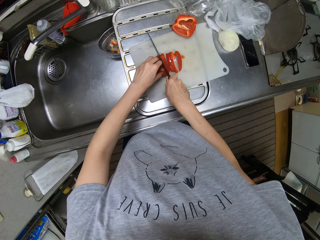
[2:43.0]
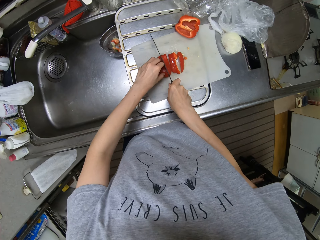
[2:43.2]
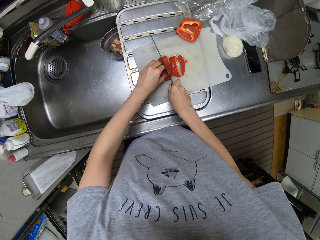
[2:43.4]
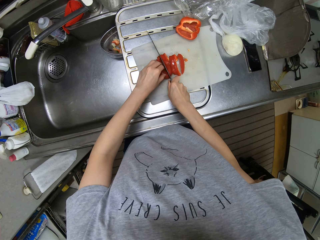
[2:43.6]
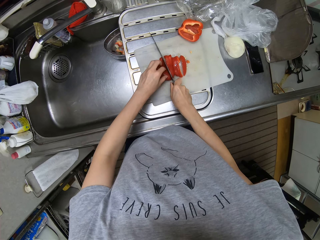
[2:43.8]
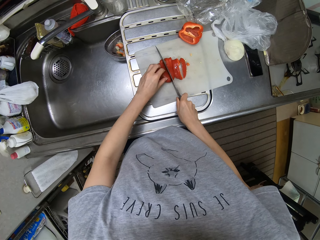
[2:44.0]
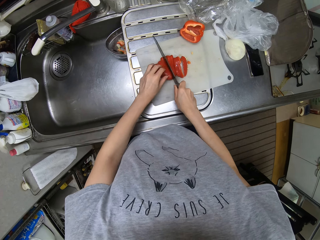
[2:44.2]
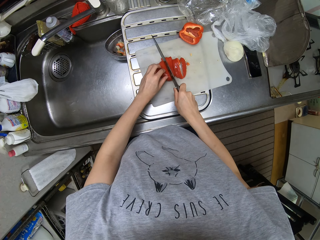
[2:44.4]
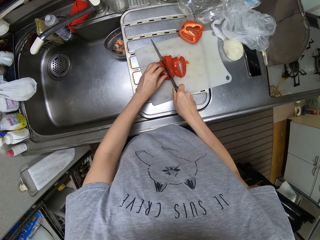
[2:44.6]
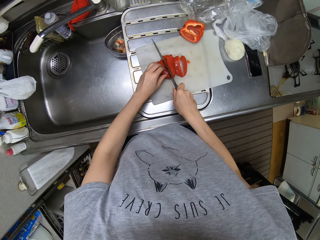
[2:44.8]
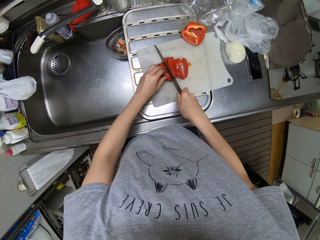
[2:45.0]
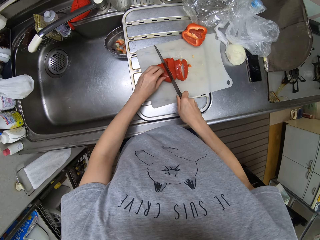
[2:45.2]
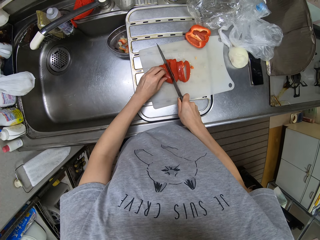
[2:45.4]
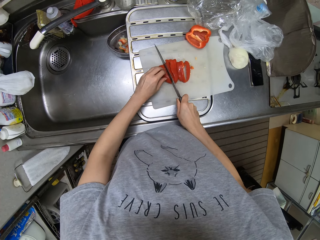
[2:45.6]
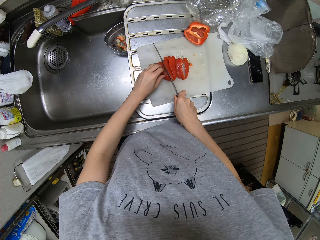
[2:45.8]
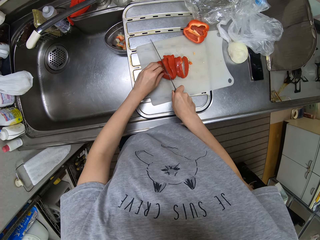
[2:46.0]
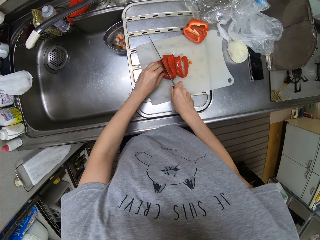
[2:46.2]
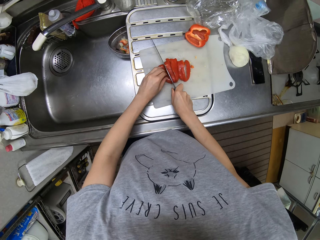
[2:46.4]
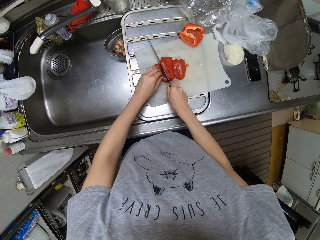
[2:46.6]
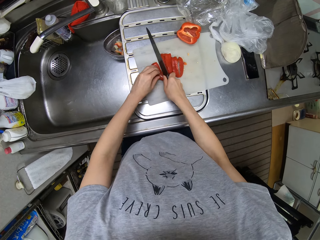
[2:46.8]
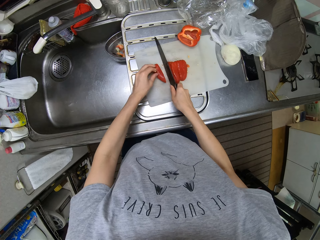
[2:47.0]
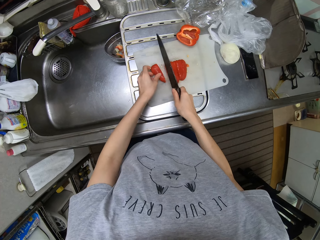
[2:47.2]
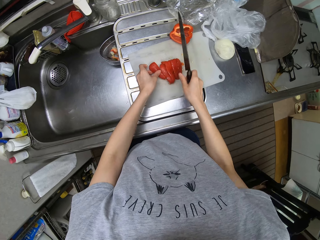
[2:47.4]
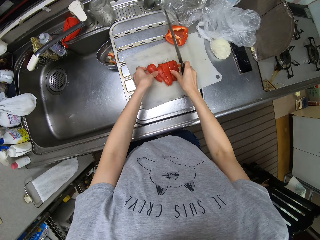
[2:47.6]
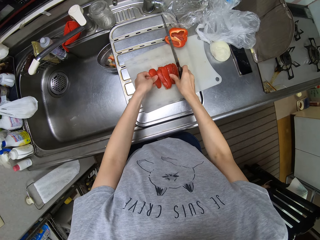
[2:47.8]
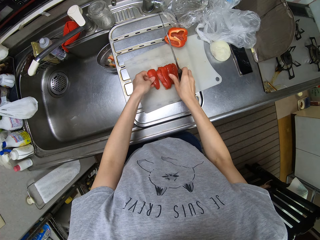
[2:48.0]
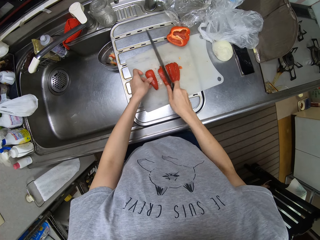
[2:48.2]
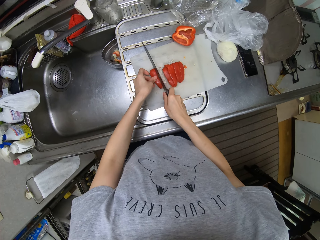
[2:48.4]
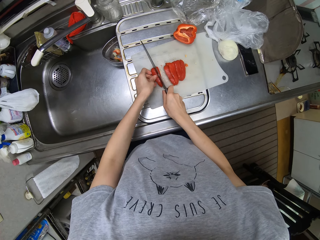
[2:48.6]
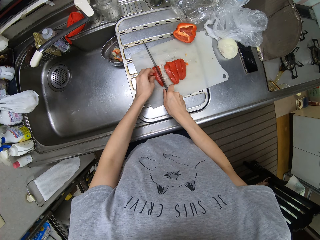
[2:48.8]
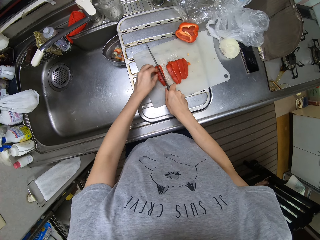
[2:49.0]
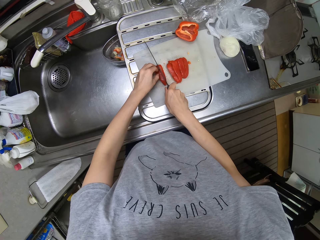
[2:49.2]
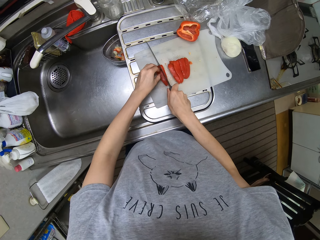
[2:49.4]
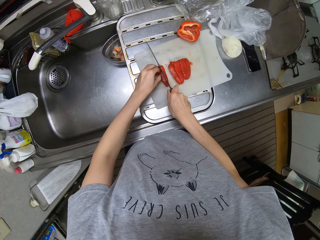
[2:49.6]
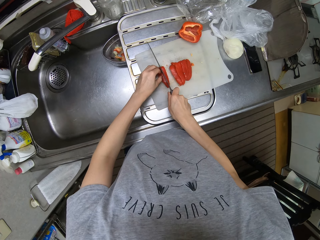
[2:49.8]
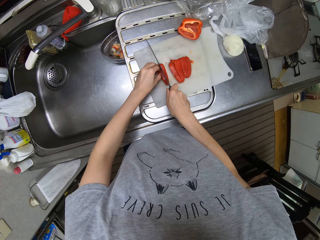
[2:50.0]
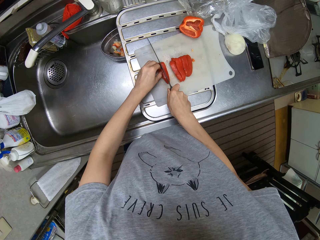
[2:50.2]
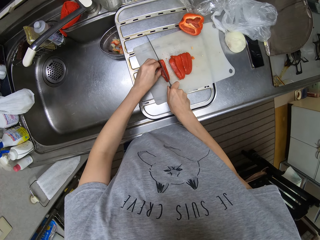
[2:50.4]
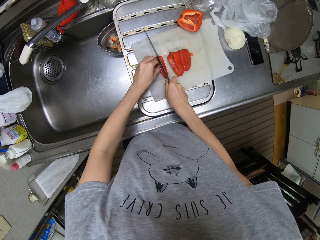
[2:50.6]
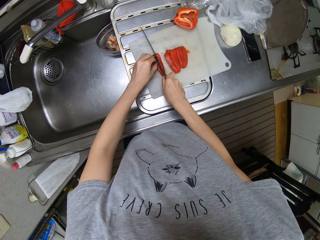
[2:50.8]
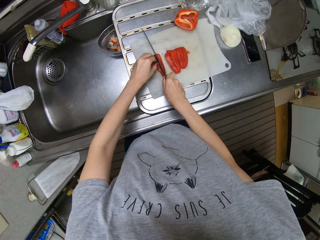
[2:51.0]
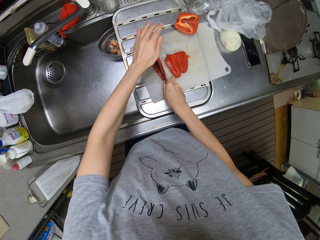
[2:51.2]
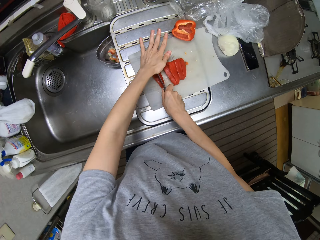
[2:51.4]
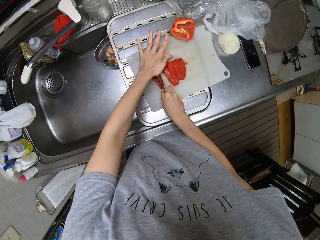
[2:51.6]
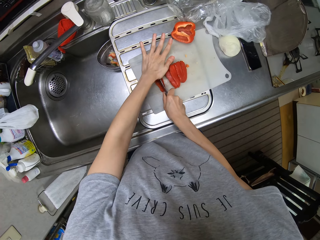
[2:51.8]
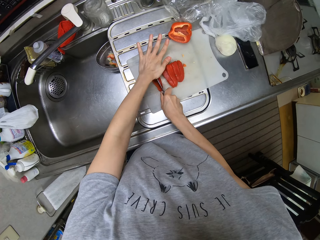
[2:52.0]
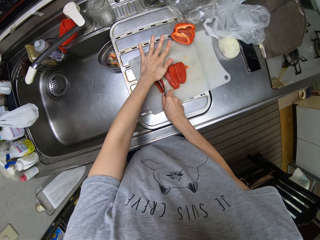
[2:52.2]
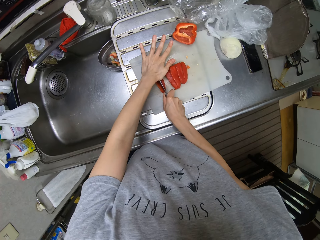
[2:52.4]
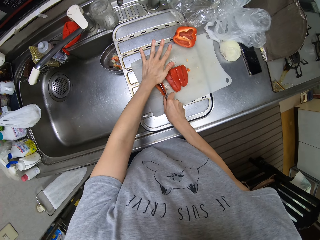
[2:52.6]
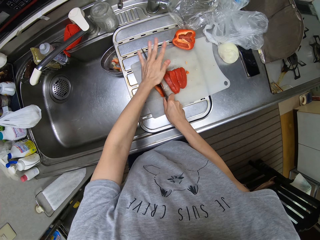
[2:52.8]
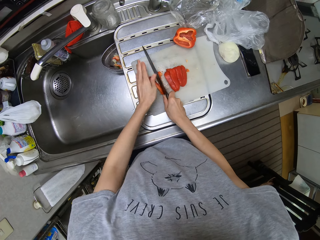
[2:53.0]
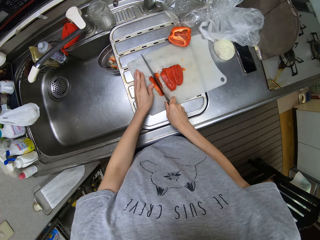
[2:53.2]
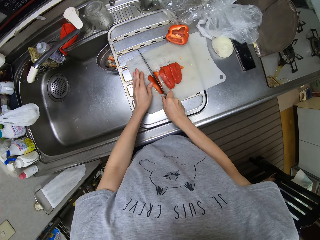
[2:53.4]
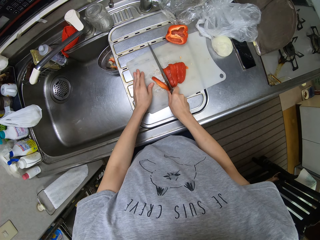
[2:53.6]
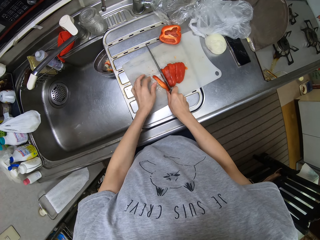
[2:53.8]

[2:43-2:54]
The camera wearer holds a bell pepper on the chopping board. They cut the bell pepper on the chopping board with a knife. They press the knife on the bell pepper. They cut the bell pepper on the chopping board with the knife.

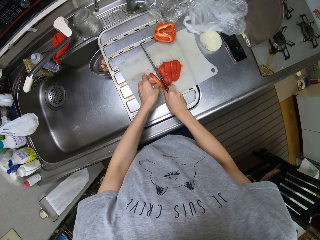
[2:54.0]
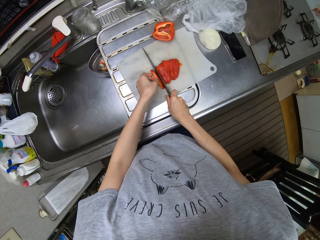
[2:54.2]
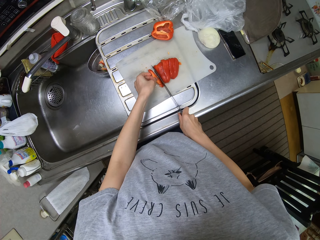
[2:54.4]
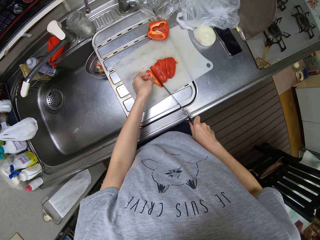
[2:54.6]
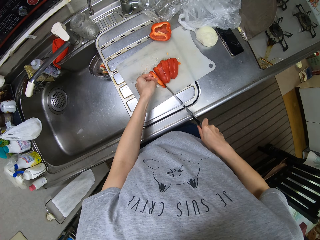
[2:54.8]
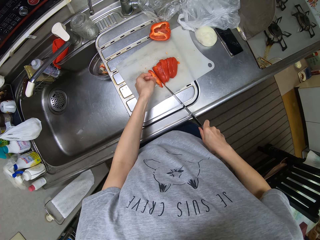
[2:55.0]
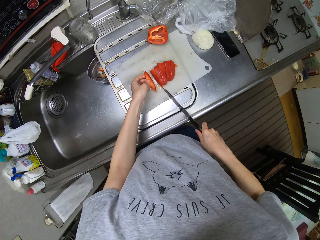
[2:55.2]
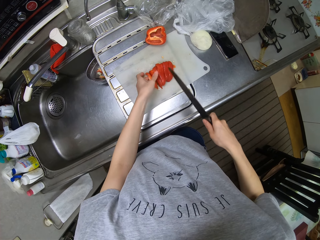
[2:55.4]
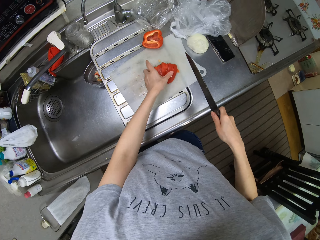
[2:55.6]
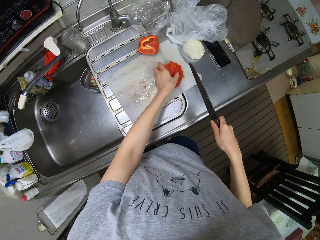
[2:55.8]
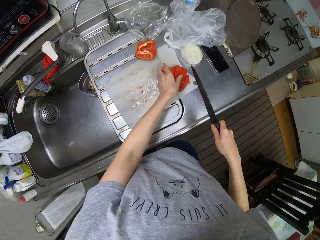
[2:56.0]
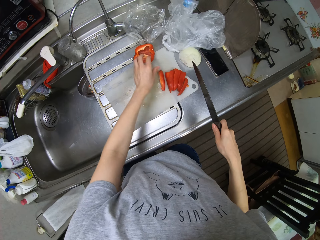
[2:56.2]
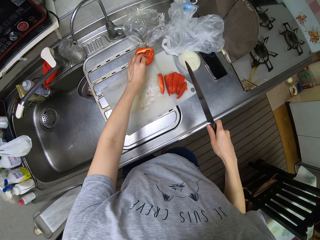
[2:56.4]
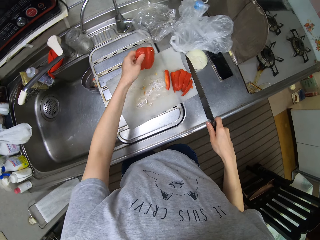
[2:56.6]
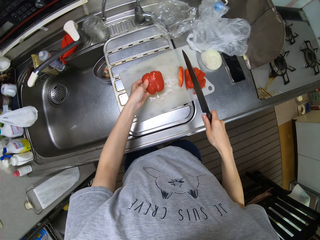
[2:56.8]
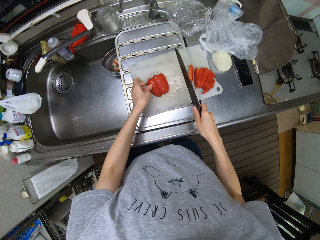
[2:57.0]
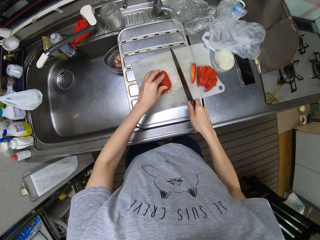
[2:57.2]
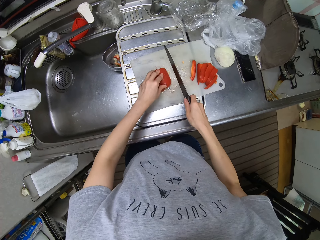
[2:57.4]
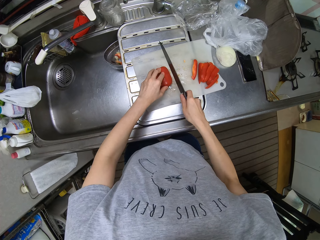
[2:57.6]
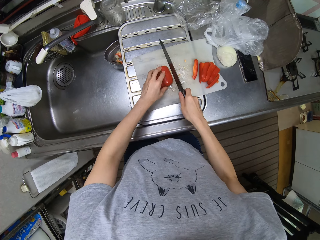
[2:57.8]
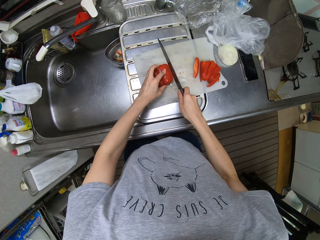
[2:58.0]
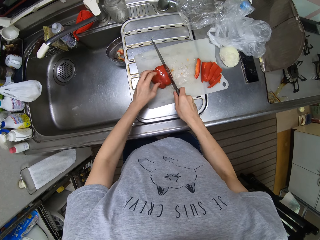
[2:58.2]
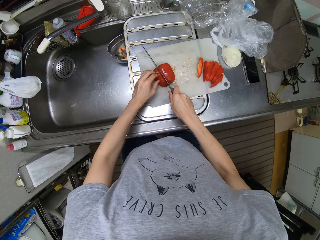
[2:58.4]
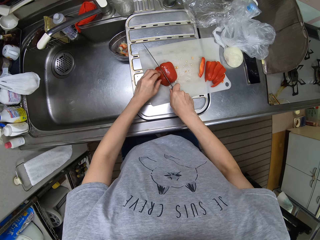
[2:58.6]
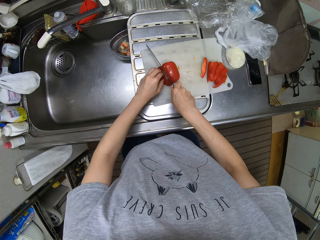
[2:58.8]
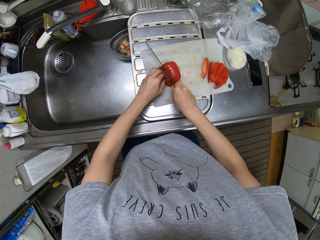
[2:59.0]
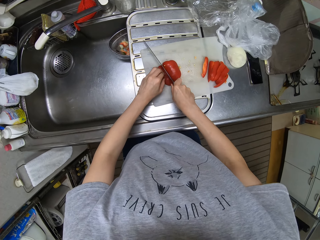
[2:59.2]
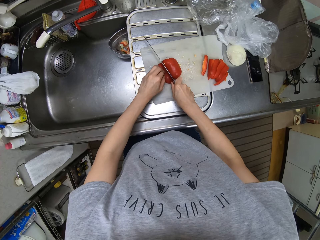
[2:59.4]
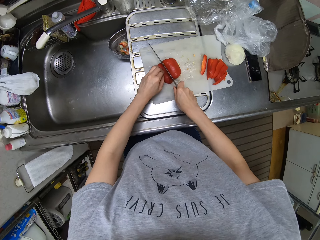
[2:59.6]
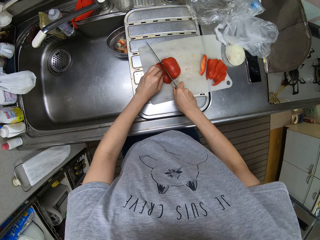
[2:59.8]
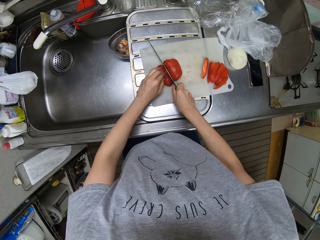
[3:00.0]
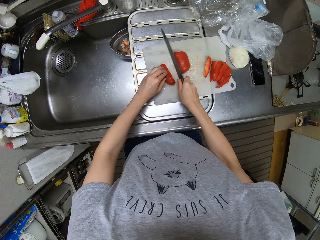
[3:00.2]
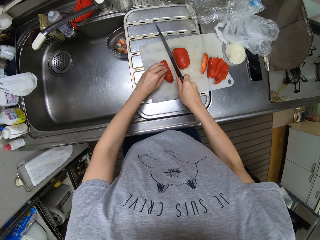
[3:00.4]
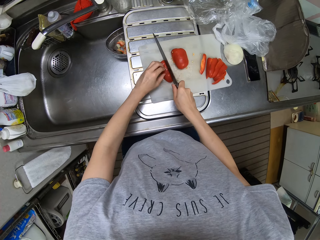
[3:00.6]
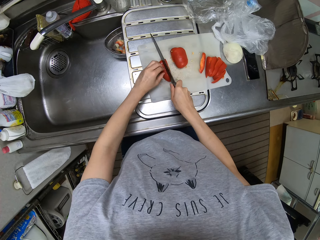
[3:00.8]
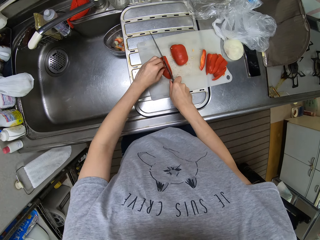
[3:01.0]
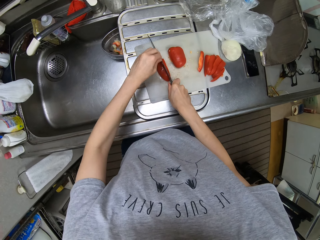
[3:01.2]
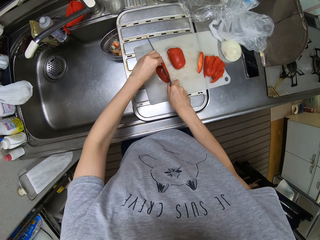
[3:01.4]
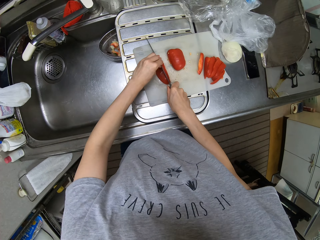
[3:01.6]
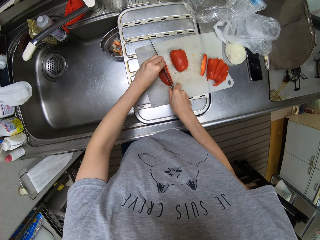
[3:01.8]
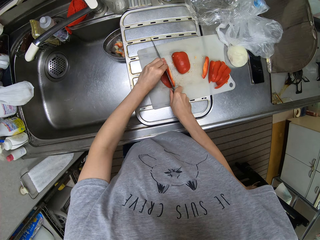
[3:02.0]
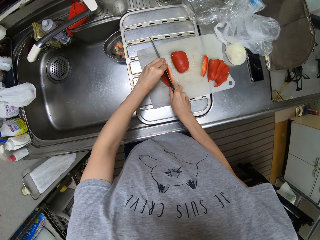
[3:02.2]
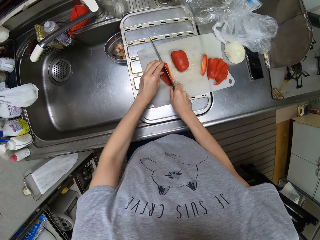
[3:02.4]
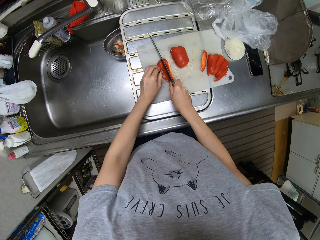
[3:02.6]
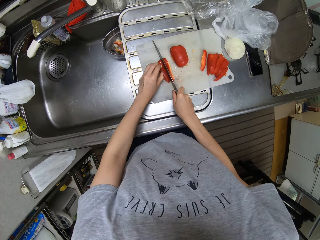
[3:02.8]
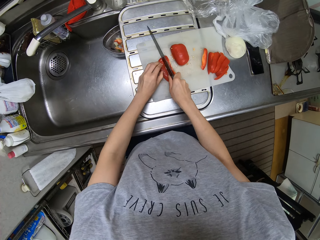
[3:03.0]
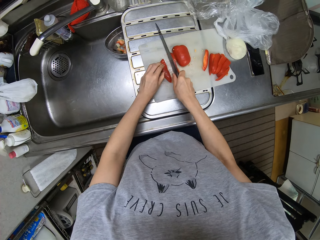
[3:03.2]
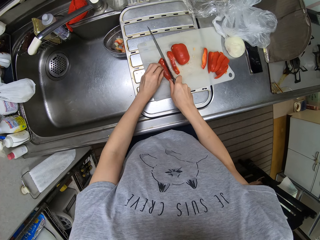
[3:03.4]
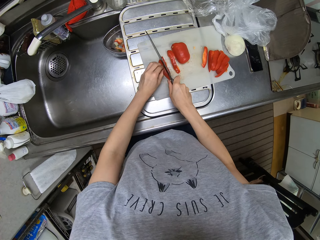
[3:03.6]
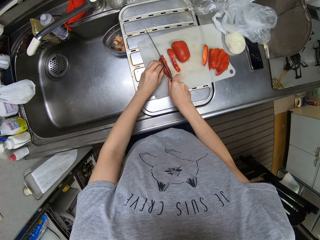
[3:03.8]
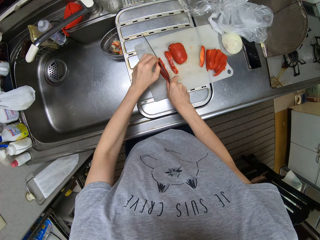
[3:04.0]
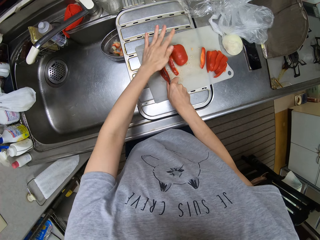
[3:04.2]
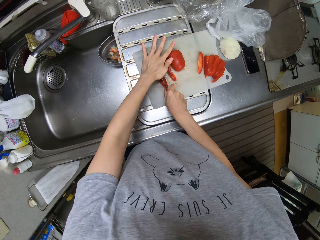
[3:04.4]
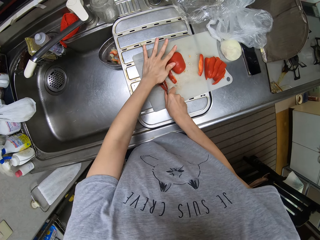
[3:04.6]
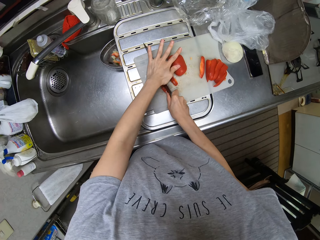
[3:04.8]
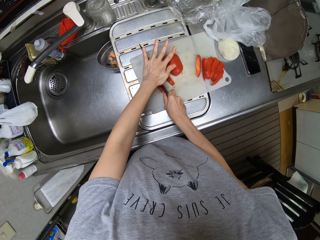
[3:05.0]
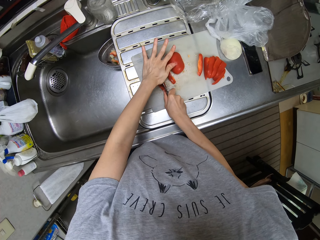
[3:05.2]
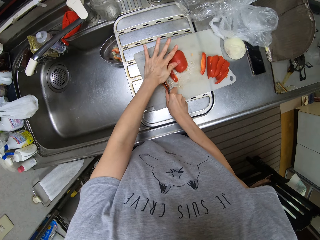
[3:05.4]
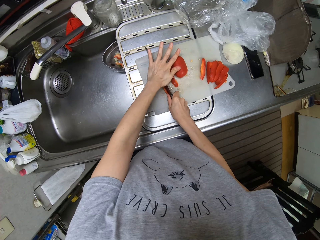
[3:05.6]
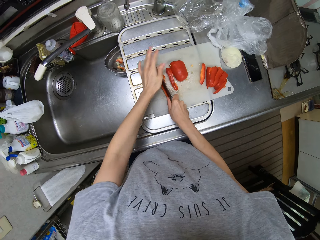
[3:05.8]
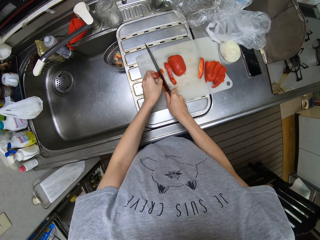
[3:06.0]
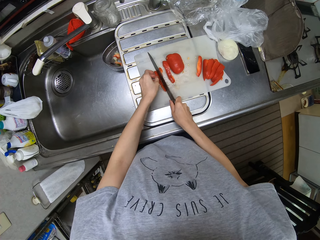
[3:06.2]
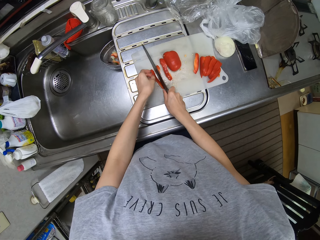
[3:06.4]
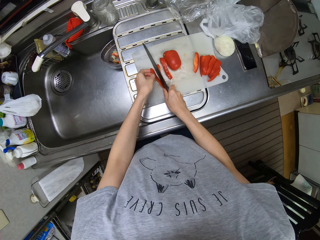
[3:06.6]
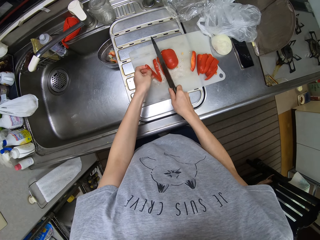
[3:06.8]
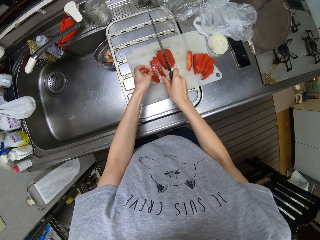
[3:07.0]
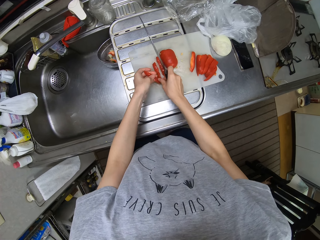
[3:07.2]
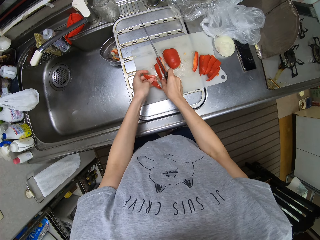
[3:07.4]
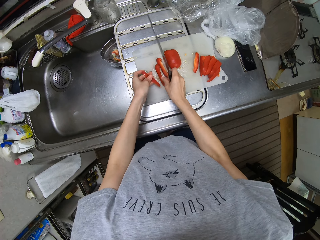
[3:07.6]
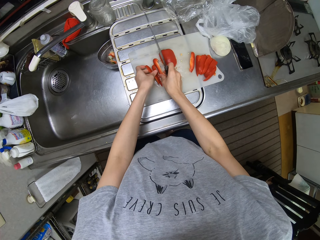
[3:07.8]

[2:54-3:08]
The camera wearer moves pieces of bell pepper on the chopping board. They pick a piece of bell pepper on the chopping board. They put the piece of bell pepper on the chopping board. They hold a bell pepper on the chopping board. They cut the bell pepper on the chopping board with a knife. They move a piece of bell pepper on the chopping board. They cut the bell pepper on the chopping board with the knife. They press the knife on the bell pepper. They cut the bell pepper on the chopping board with the knife. They move a piece of bell pepper on the chopping board. They cut the bell pepper on the chopping board with the knife. They press the knife on the bell pepper. They cut the bell pepper on the chopping board with the knife. They pick pieces of bell pepper on the chopping board.
